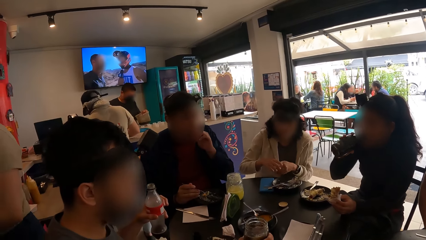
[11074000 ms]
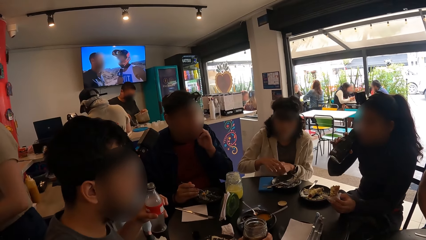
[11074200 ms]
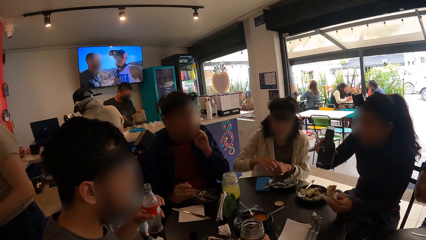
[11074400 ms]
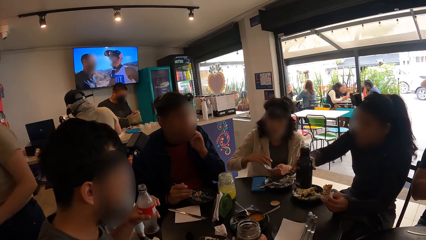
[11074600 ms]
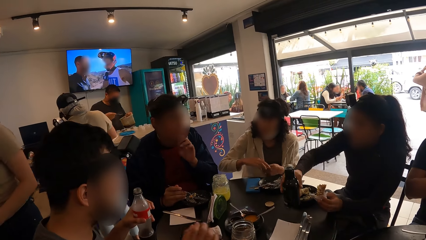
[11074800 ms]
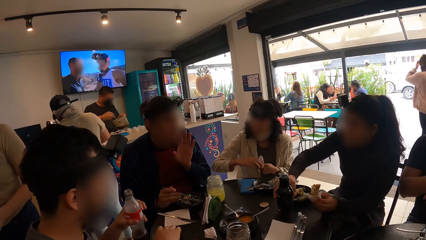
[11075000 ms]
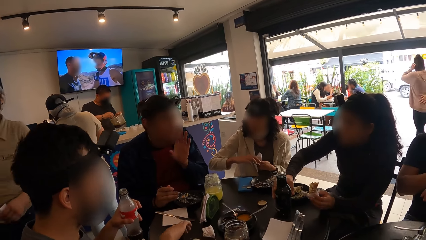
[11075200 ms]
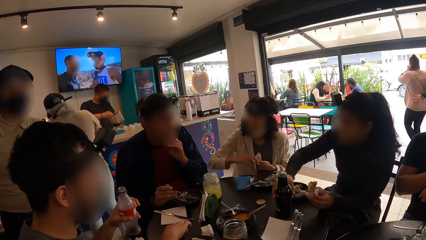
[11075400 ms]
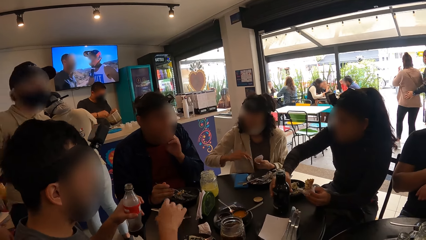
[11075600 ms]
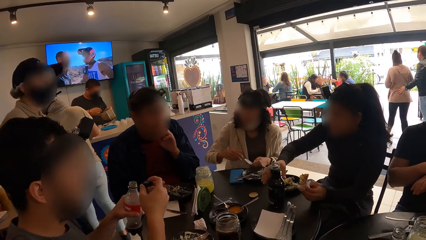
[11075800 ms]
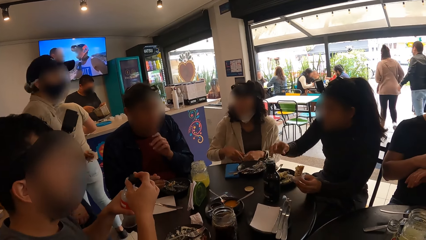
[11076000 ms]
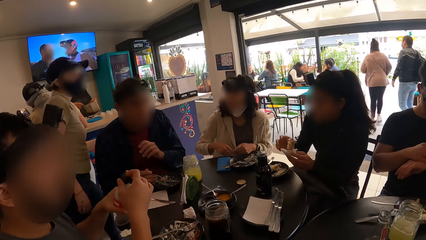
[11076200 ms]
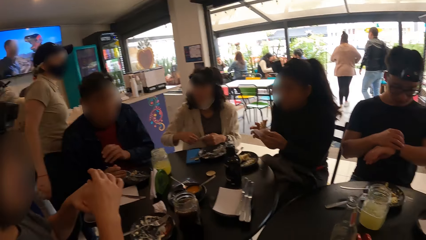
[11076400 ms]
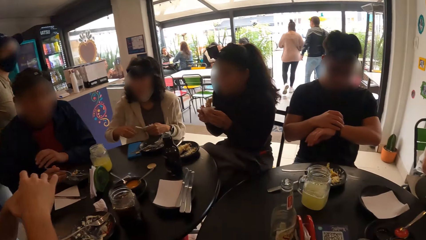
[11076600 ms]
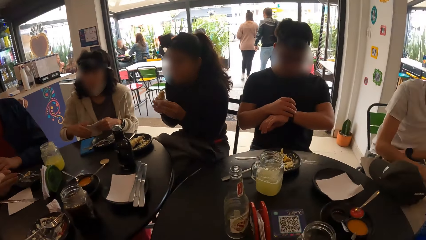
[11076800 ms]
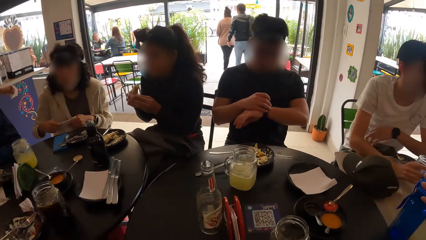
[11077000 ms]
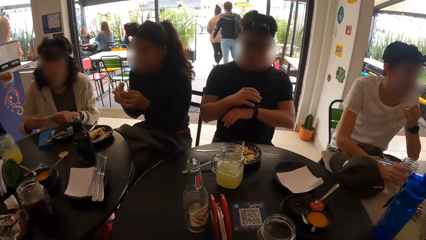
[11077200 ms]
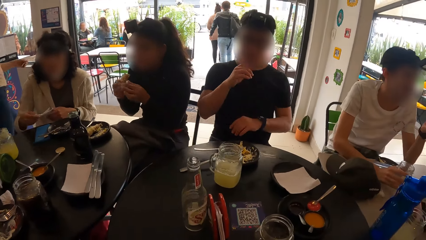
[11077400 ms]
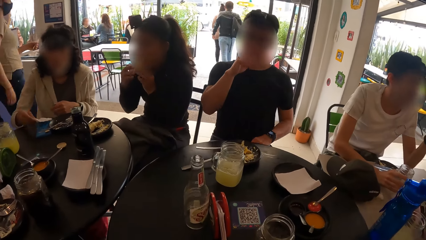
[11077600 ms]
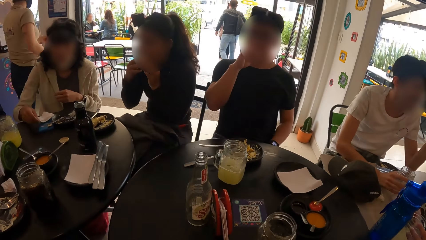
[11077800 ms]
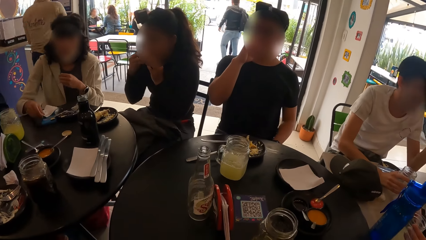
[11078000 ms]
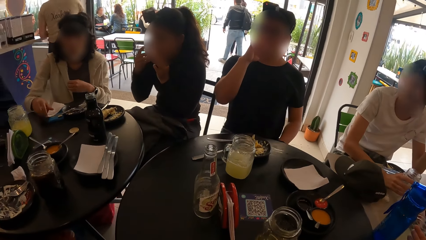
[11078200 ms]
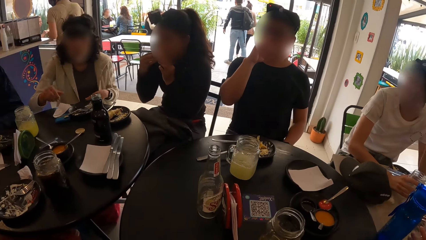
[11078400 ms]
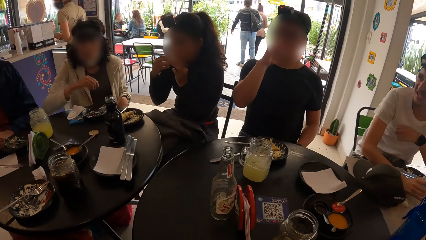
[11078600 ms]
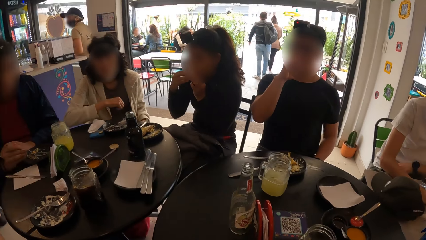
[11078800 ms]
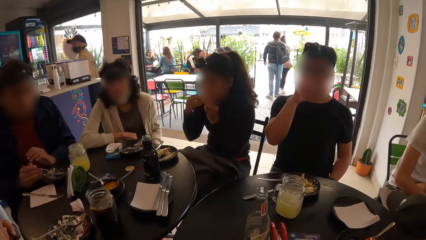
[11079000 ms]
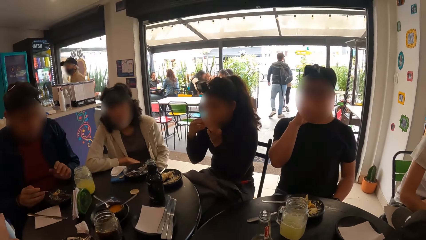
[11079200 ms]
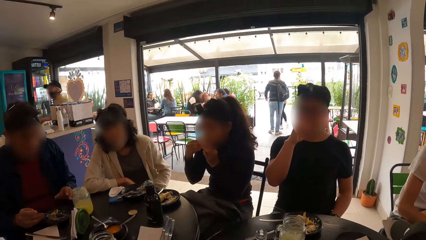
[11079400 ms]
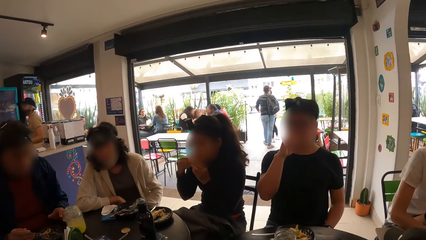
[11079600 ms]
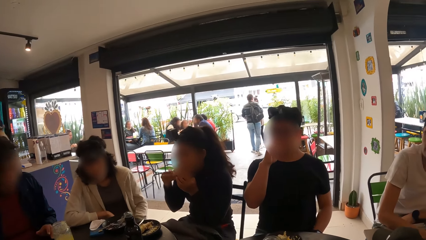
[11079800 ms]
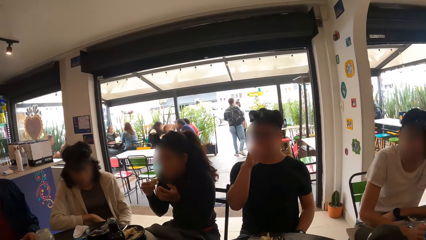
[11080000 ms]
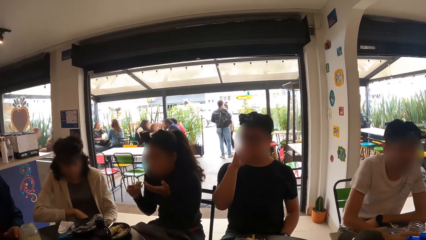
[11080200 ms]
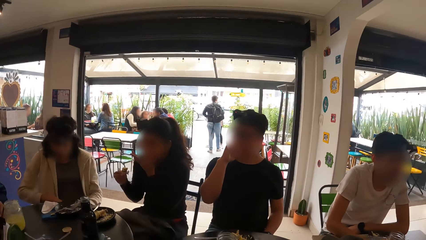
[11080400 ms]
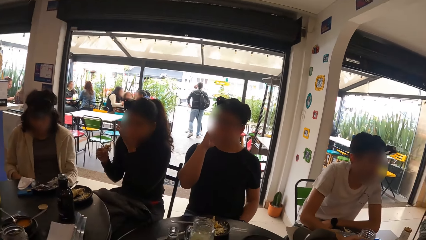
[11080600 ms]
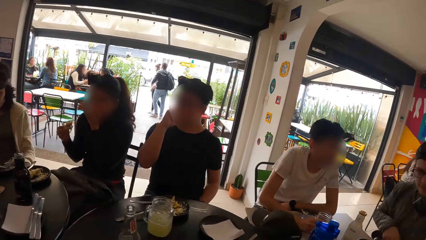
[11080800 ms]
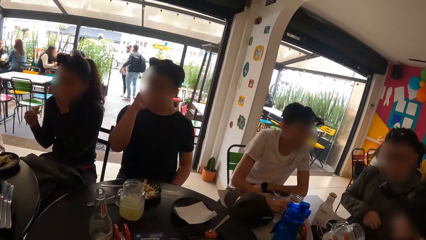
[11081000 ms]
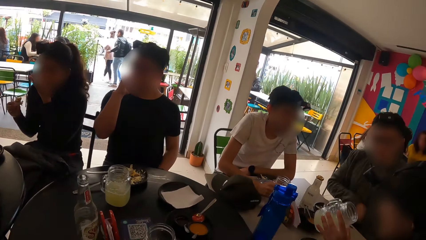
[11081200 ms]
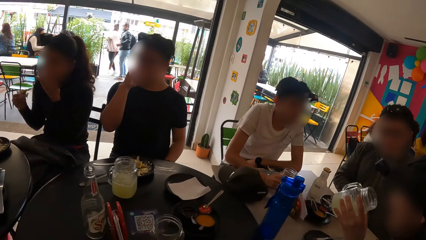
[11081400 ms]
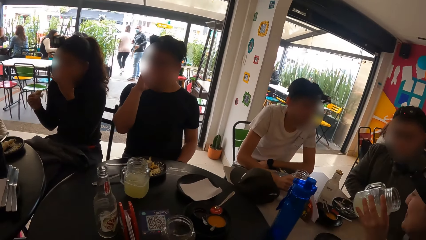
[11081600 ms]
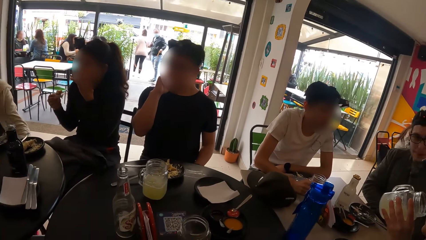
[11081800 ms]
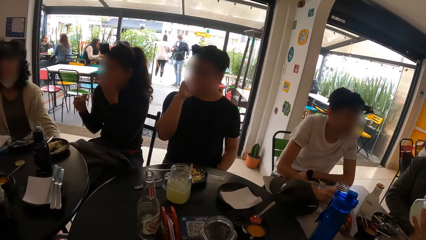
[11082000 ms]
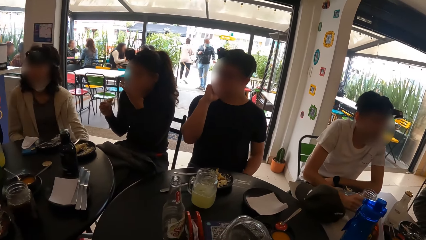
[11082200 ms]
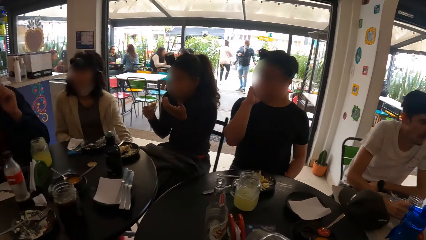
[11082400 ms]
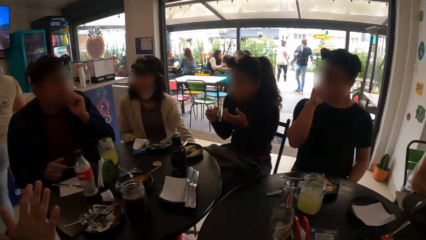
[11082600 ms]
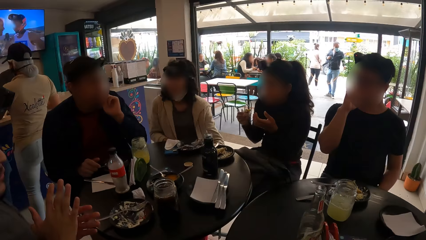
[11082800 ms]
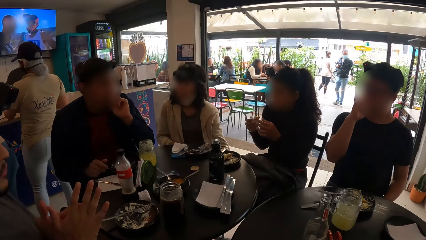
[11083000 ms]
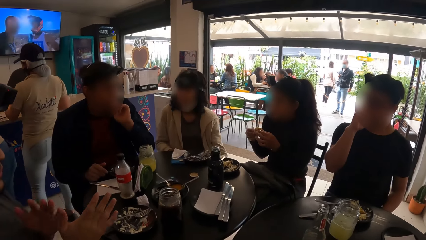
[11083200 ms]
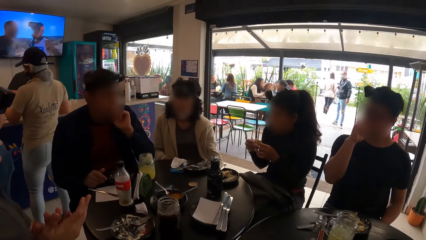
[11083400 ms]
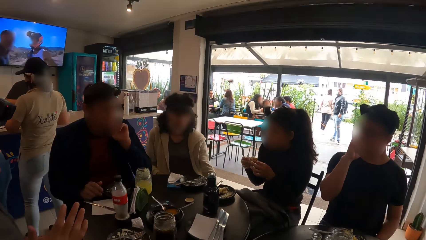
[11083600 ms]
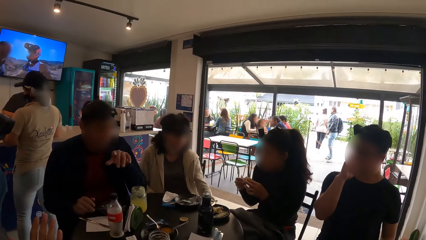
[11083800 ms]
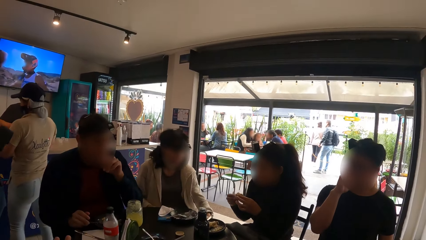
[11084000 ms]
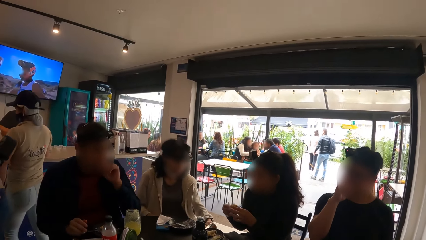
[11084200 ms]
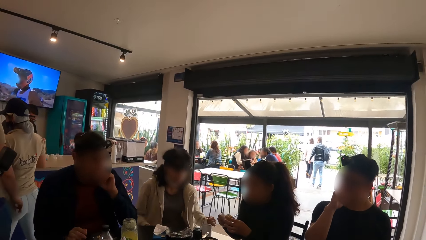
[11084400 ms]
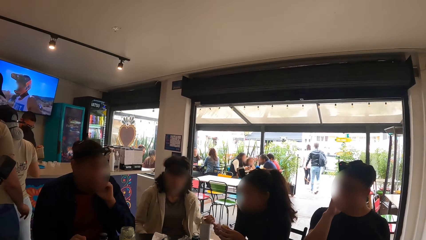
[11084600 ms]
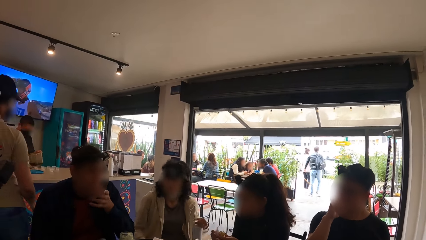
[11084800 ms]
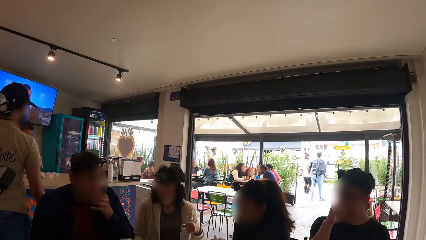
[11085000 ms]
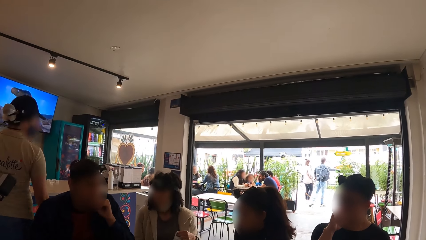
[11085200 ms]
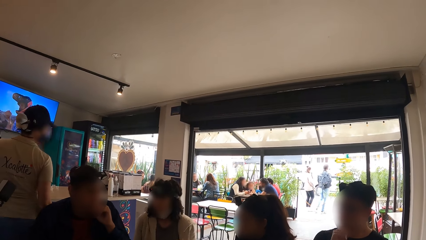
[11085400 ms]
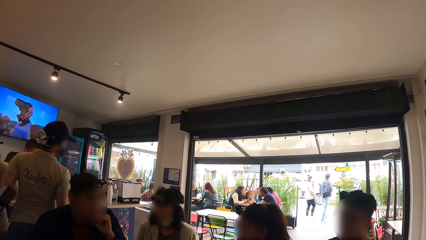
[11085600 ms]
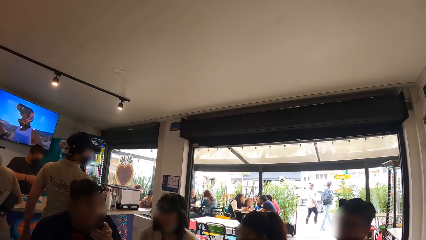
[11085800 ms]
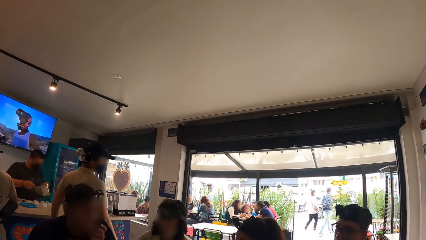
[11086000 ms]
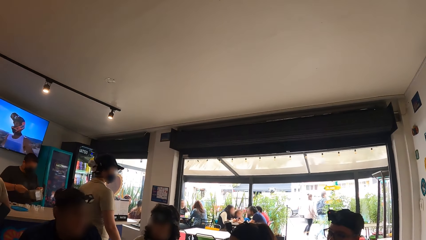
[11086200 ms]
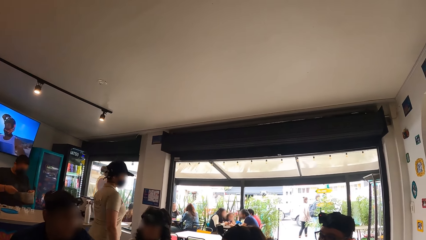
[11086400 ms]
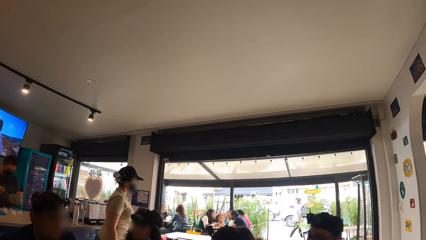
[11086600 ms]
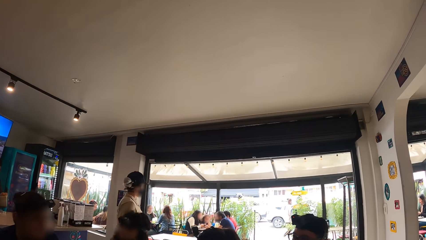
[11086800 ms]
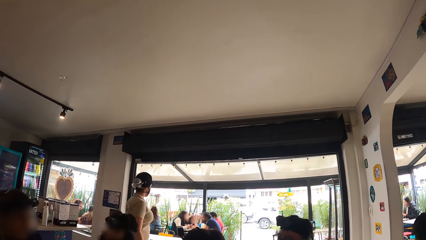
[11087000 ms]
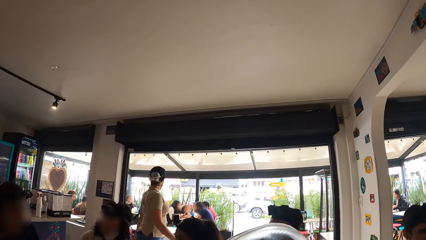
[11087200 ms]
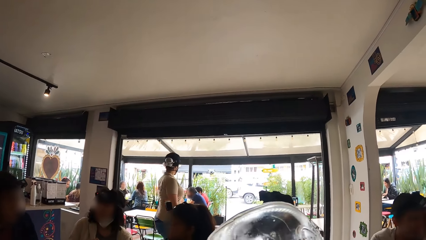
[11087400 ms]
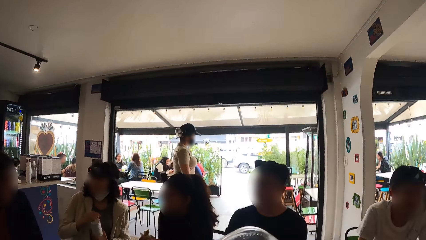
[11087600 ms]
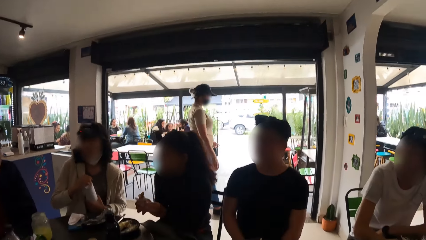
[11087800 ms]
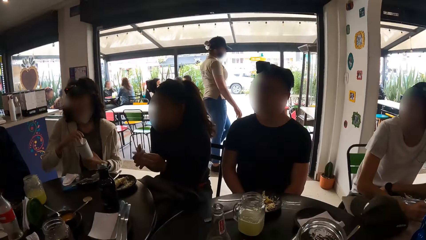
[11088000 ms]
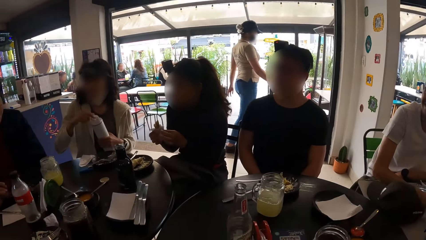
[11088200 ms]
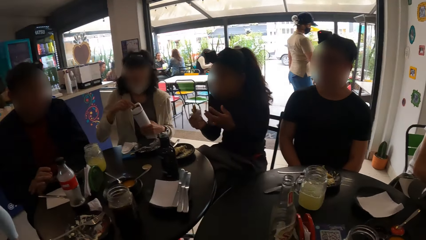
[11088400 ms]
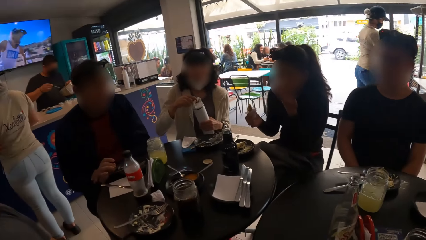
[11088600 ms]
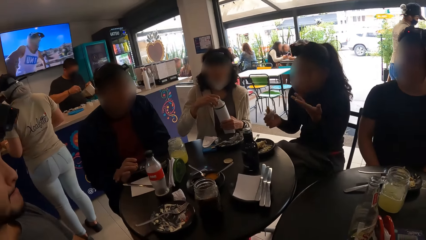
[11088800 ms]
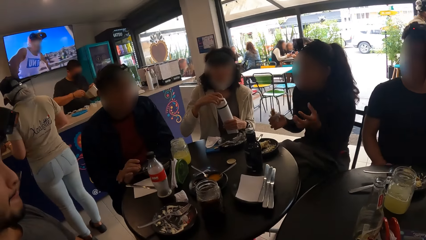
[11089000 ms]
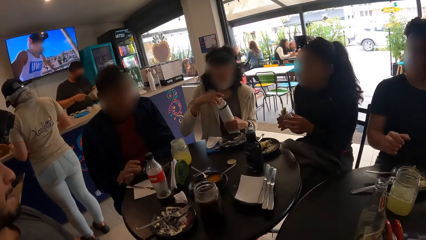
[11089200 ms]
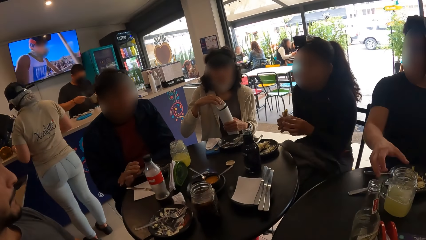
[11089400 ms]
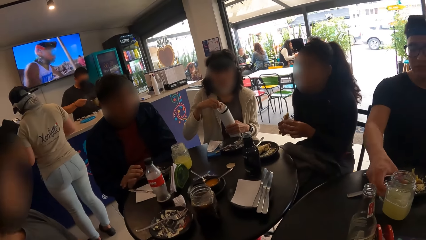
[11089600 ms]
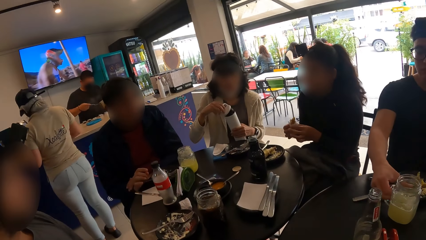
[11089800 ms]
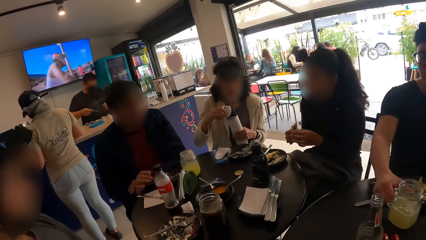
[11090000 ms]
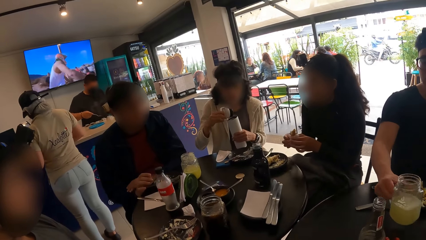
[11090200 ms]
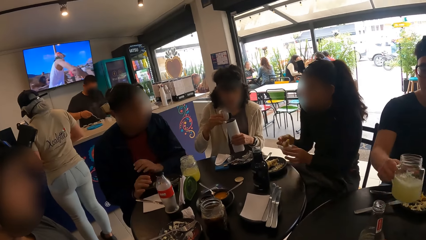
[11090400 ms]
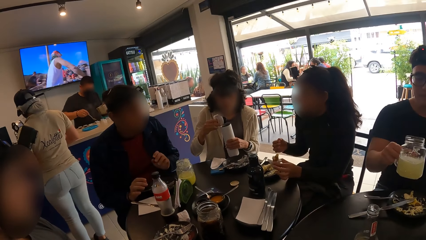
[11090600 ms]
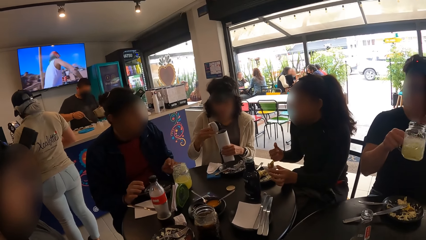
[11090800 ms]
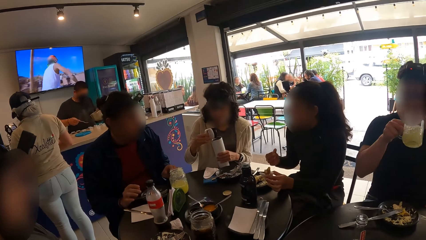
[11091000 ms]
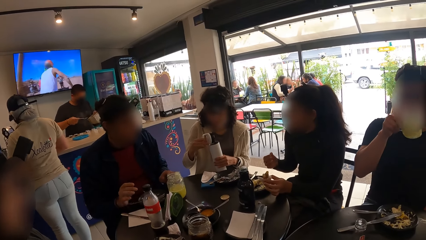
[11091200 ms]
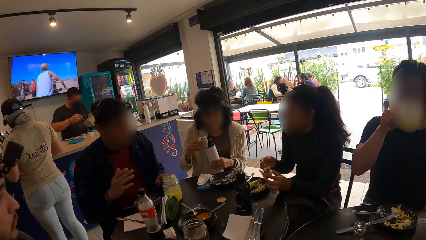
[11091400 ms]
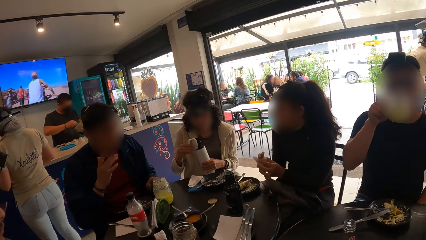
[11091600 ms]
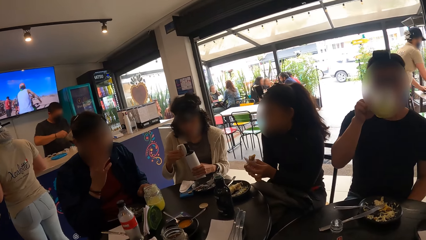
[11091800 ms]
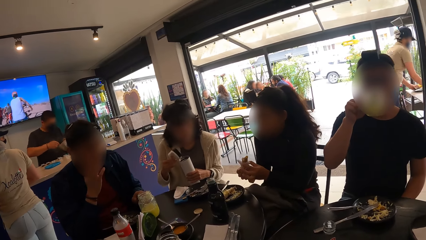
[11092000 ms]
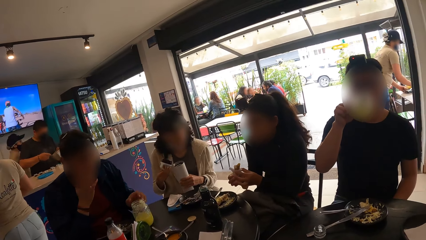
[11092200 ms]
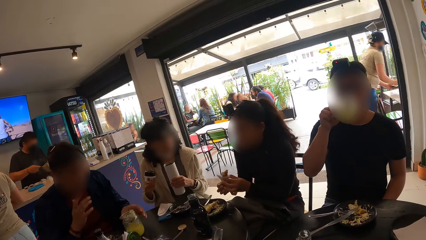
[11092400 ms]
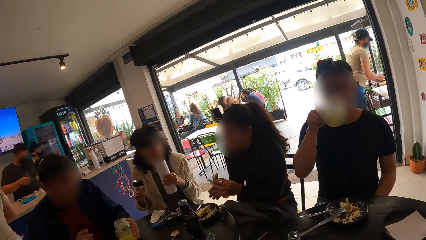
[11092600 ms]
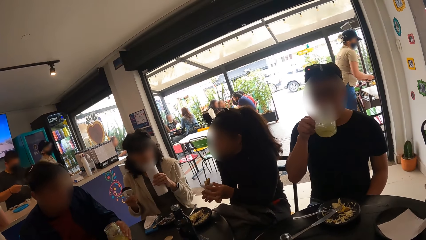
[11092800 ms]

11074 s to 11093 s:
A man drops the cup of juice in his right hand on the table. A woman cleans her right hand with the serviette in her left hand. The camera wearer watches a television. Another woman drops the bottle on the table with her right hand. The first man picks up the lid of the bottle of drink from the table with his right hand and covers the bottle of drink with the lid in his right hand. Another man looks at his watch. The second woman puts the food into her mouth with her hands. The first woman drops the serviette on the table with her right hand. The second man touches his mouth. A third man converses with a fourth man. A fifth man drinks milk. A sixth man converses with the camera wearer. The second woman opens a flask of water with her right hand. Another man picks up a cup of juice from the table with his right hand and drinks from the cup of juice in his right hand.
